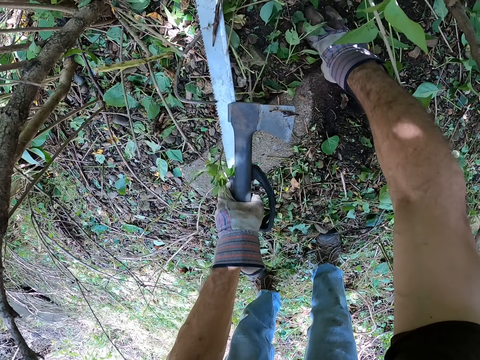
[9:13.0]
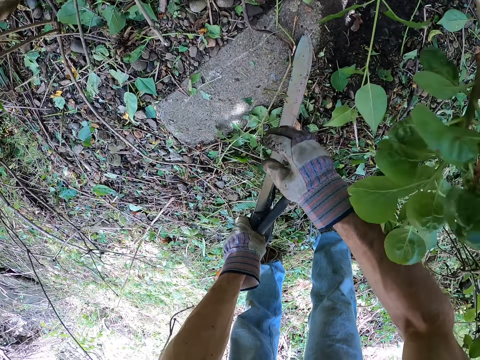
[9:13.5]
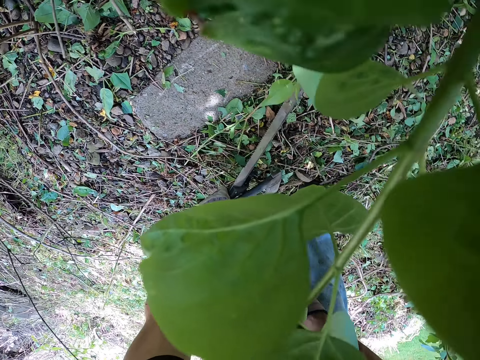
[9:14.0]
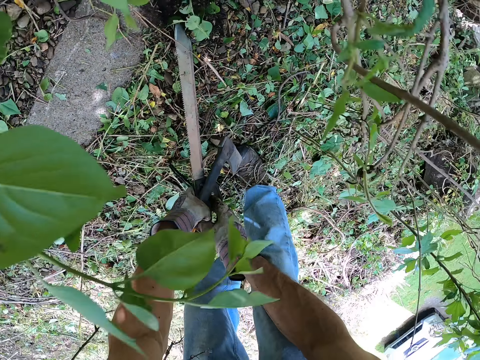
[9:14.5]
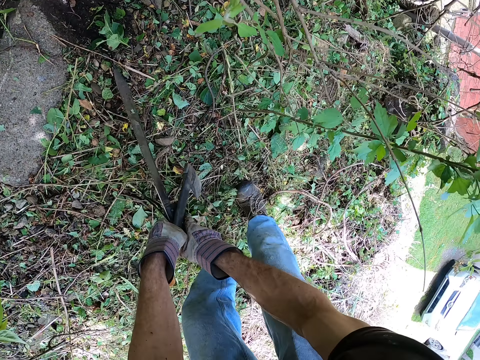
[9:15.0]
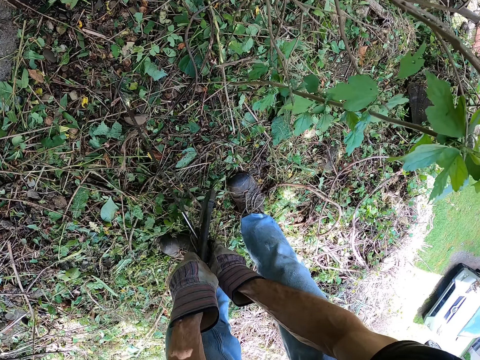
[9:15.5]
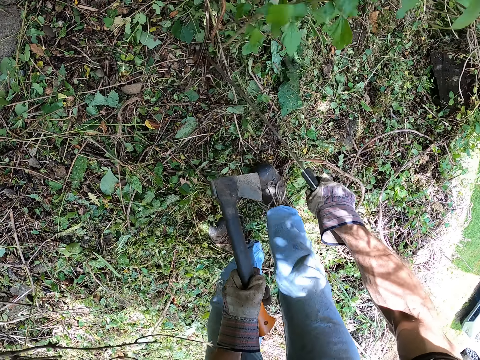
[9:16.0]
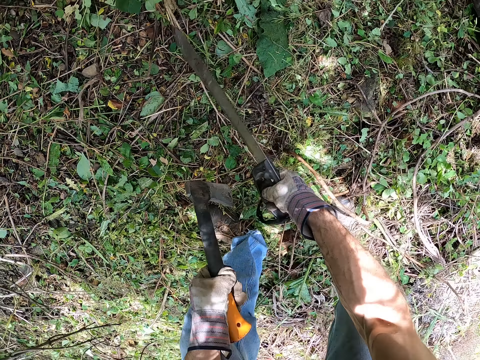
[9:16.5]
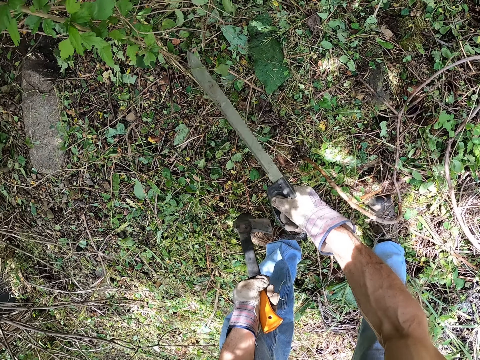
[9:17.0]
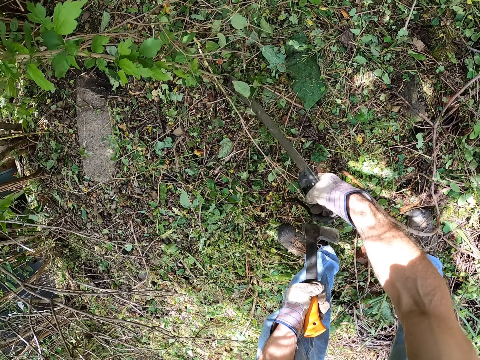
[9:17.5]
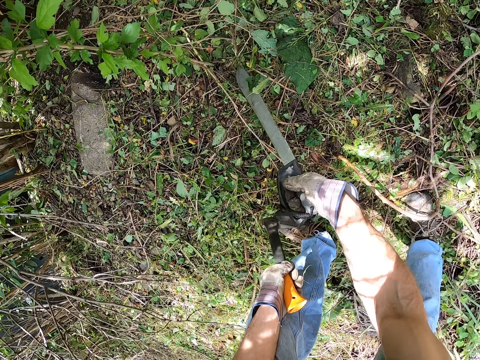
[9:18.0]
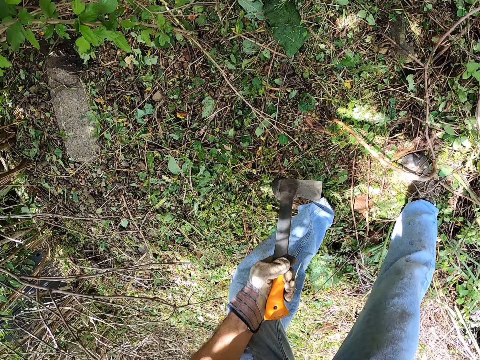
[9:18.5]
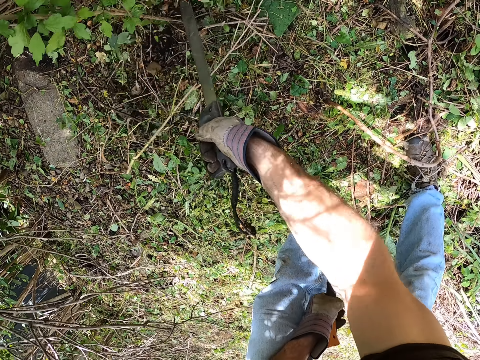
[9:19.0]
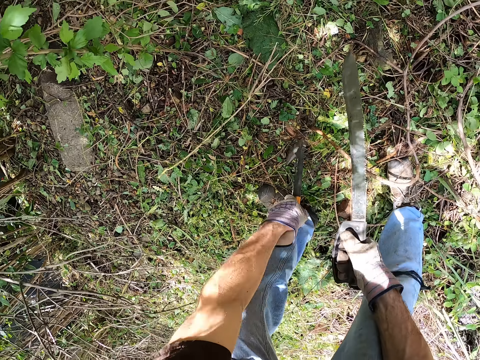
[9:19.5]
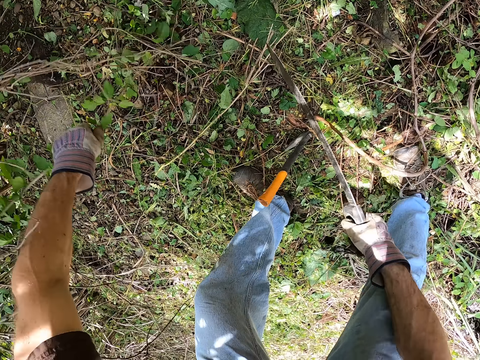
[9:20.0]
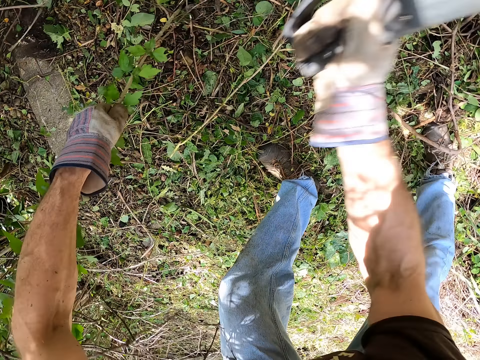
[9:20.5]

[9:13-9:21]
The camera wearer switches the machete to the other hand. They hold an axe. They cut the plant. They put the axe on the ground. They pull the plant.

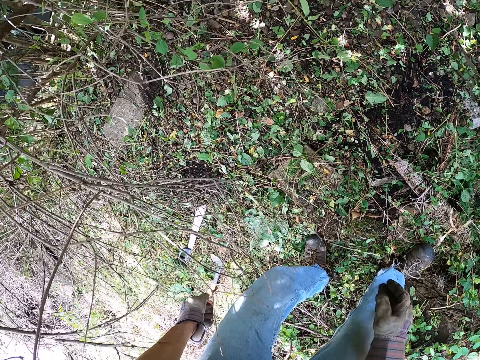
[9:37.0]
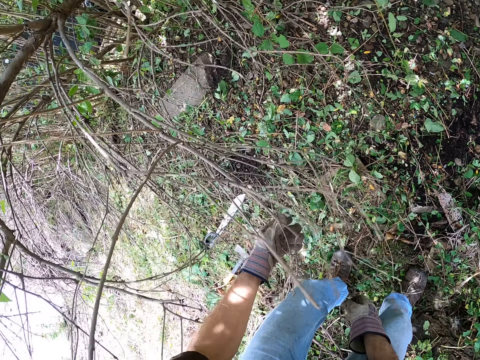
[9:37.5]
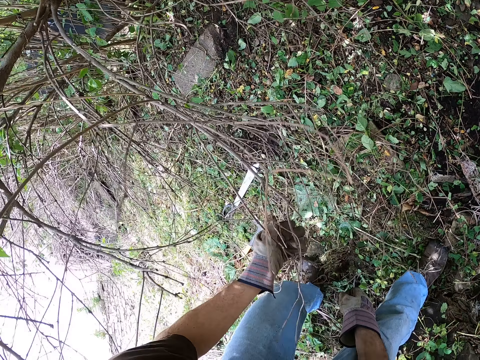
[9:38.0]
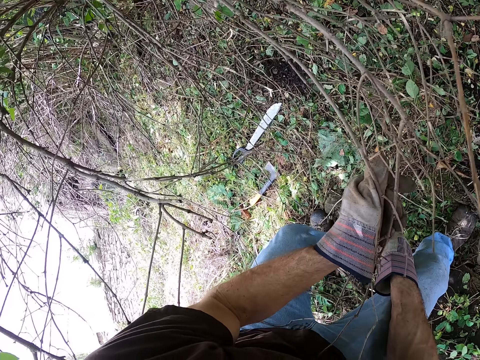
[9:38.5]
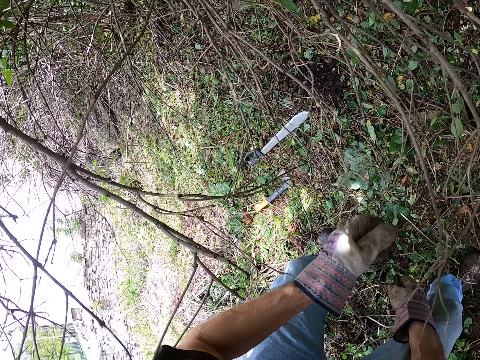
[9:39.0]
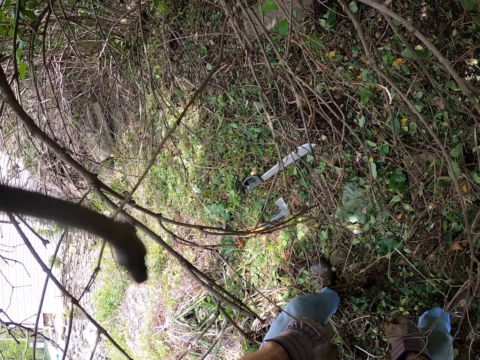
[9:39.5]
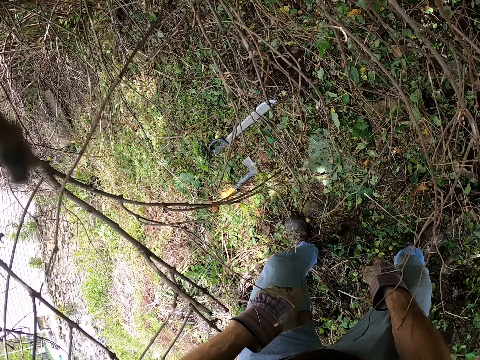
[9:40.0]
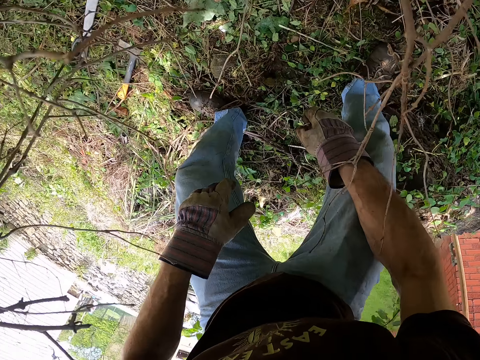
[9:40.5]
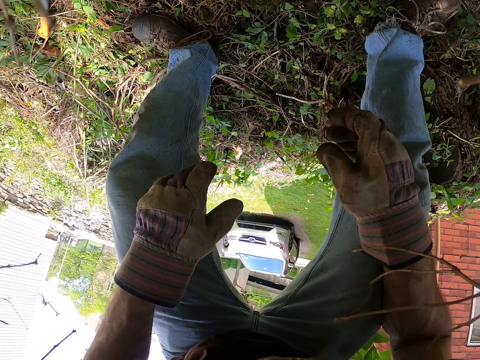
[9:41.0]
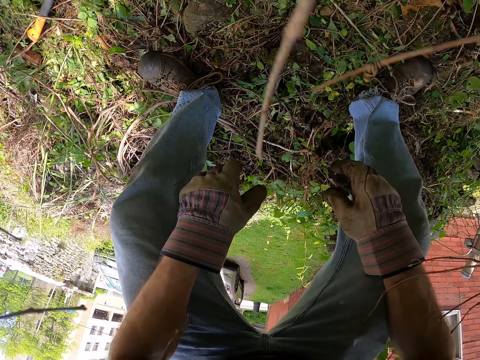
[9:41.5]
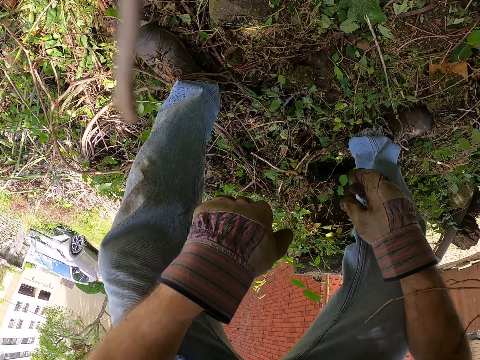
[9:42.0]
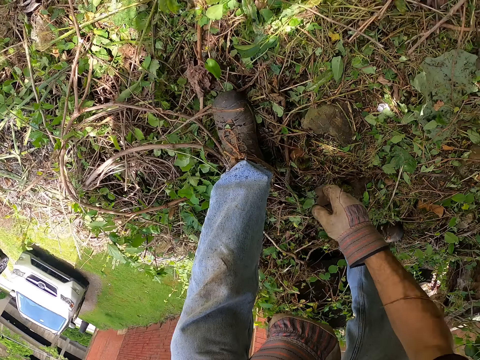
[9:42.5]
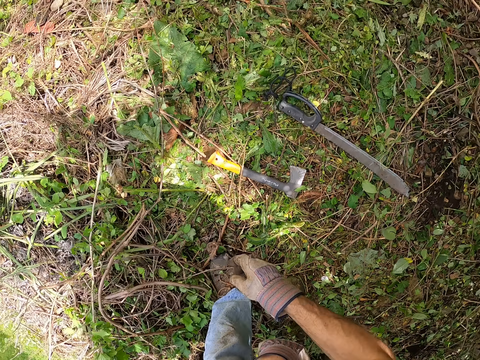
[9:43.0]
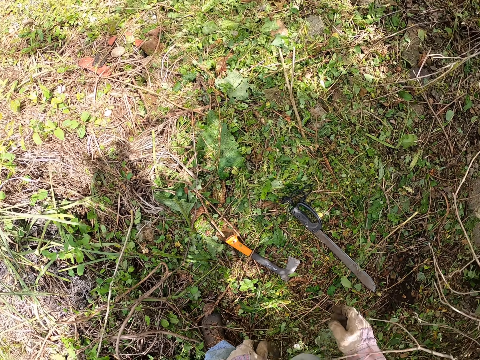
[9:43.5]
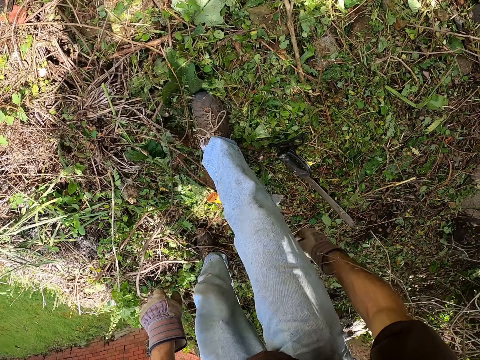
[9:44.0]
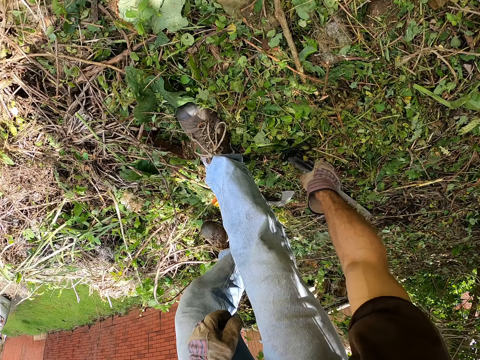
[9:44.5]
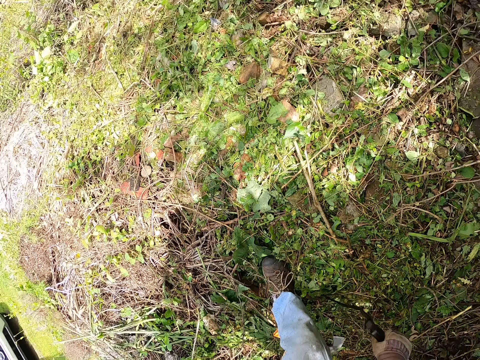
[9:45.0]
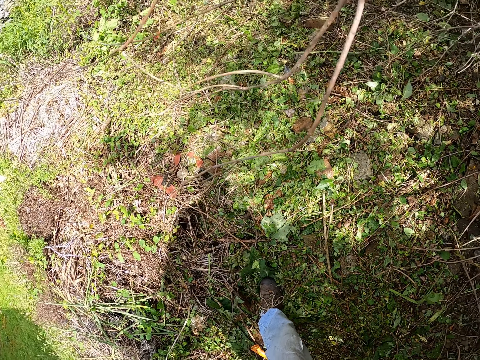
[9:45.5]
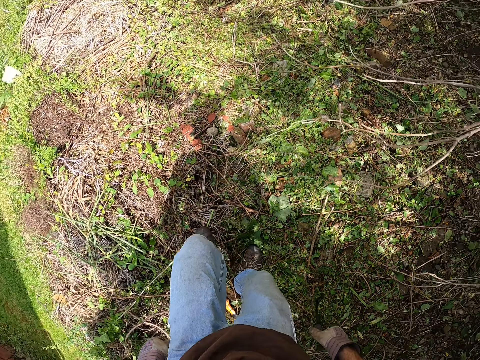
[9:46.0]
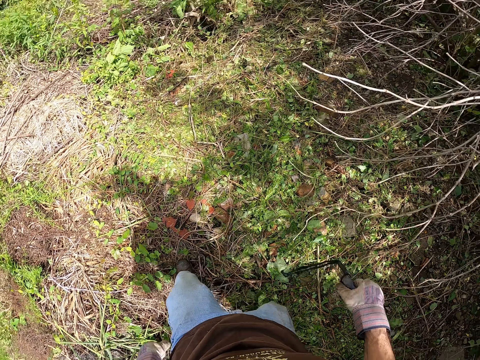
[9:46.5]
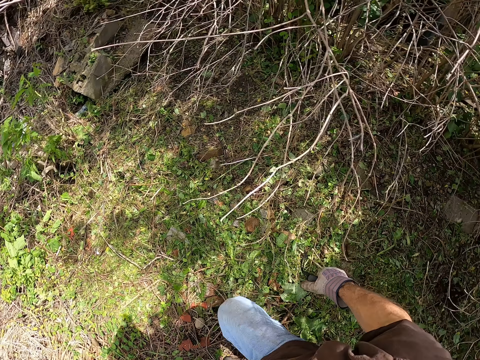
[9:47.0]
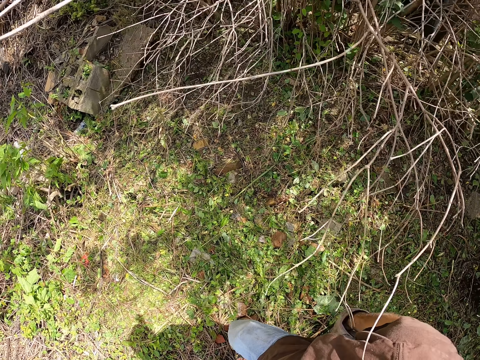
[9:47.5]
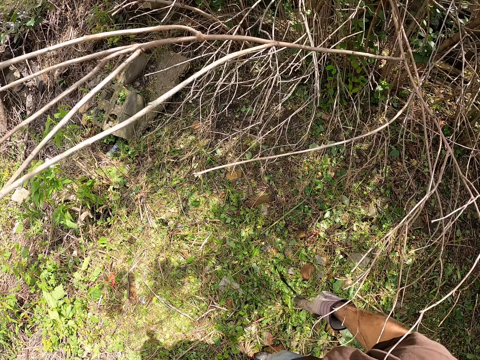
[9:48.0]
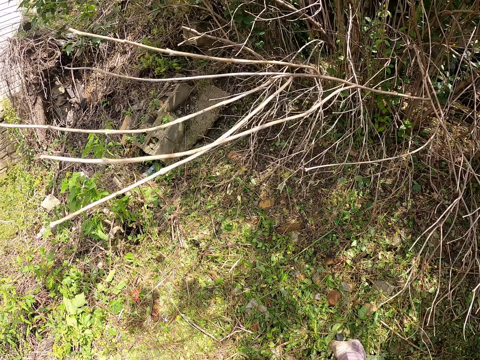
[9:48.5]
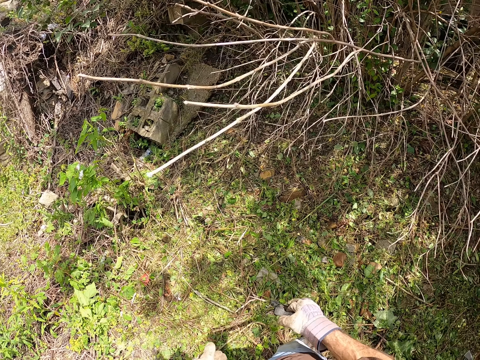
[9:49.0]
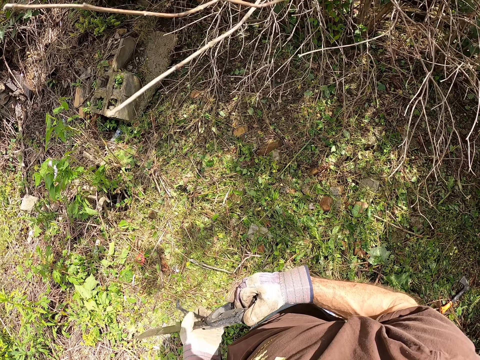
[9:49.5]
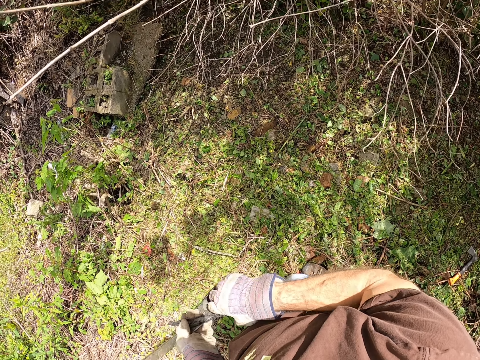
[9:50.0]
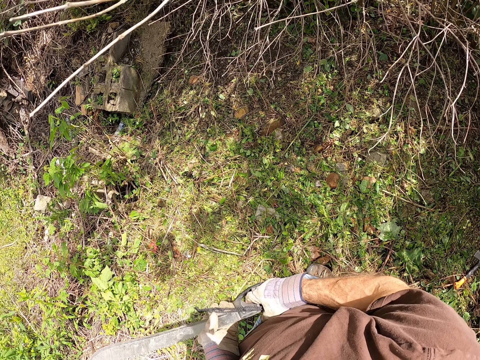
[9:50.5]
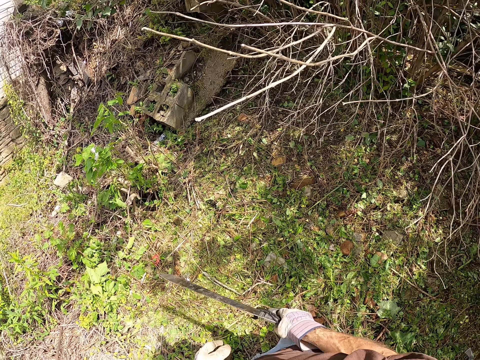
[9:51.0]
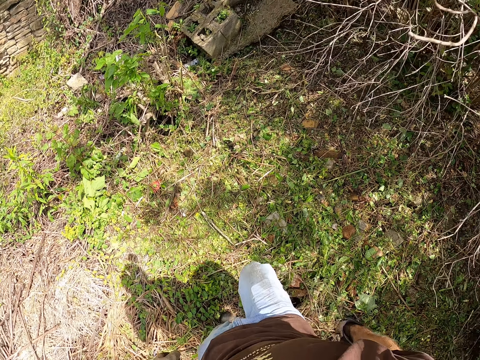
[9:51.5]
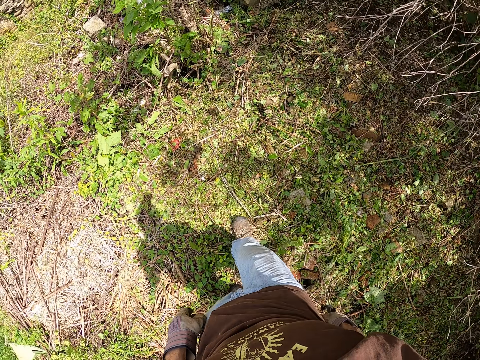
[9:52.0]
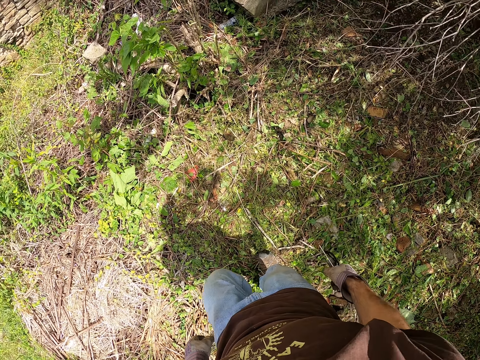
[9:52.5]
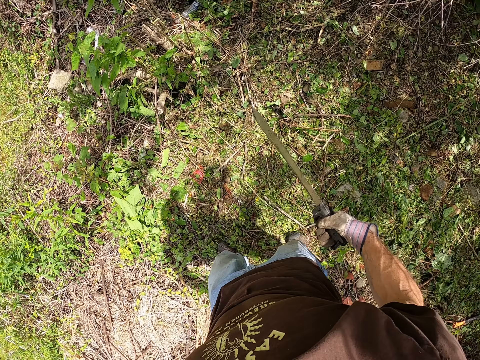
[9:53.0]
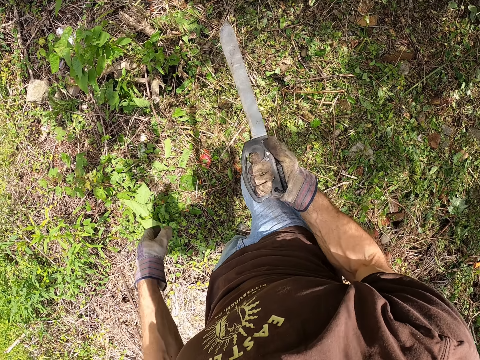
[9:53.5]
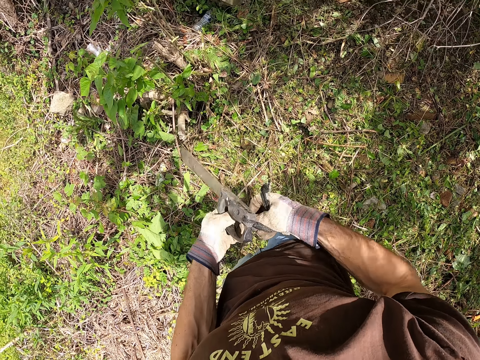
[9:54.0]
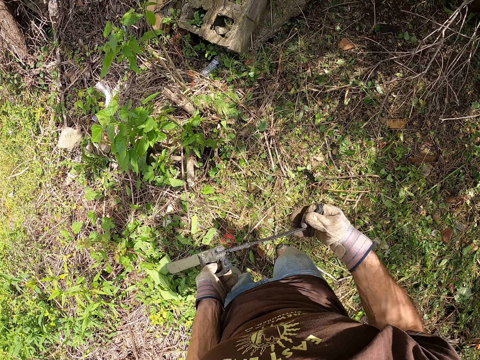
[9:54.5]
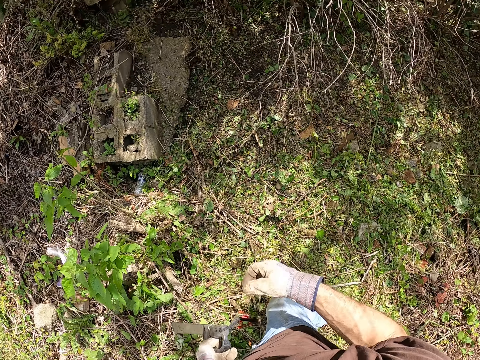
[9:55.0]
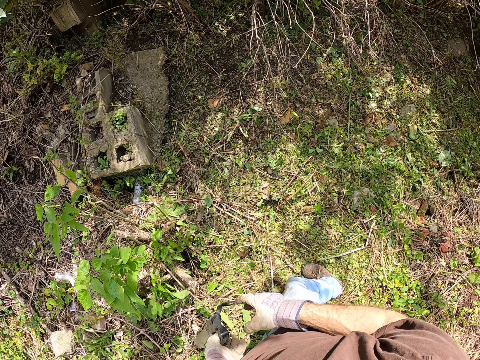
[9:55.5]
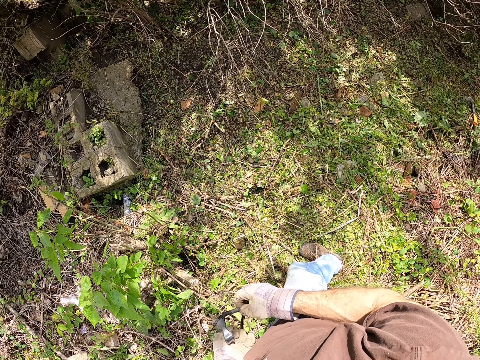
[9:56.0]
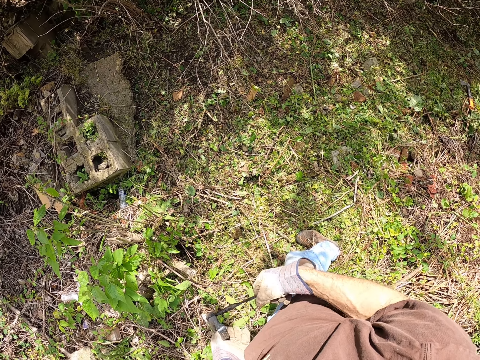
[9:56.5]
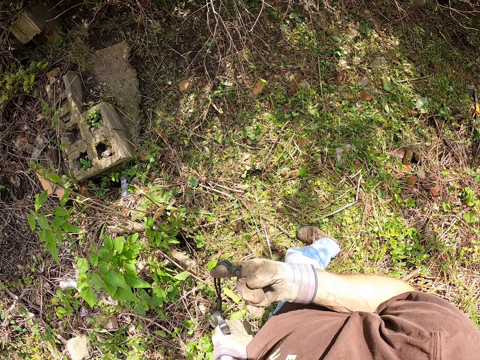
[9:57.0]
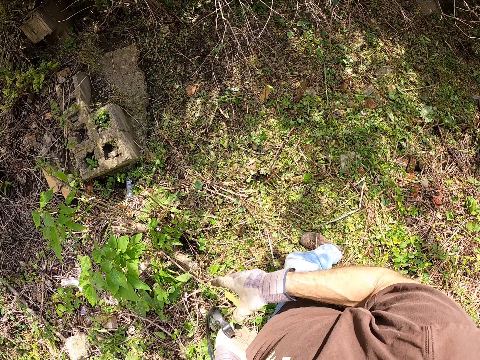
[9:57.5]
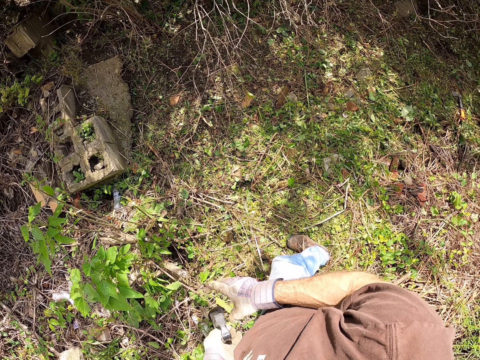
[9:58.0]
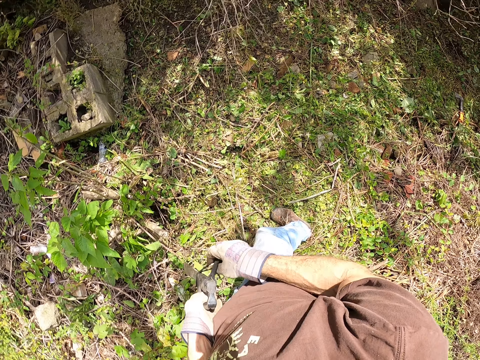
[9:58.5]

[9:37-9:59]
The camera wearer holds the branches. He squats on the ground. He pulls his hand off the branches. He walks on the grass. He picks up a saw. He walks on the grass. He holds the machete with both hands. He pulls his hand off the machete. He walks on the grass. He switches the machete to the other hand. He pulls the machete thread. He folds the machete thread. He pulls the machete thread. He stands up. He folds the machete thread. He pulls his hand off the machete thread.
